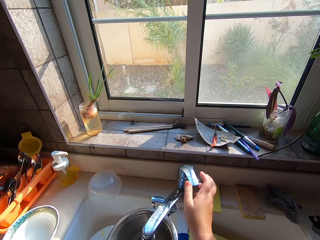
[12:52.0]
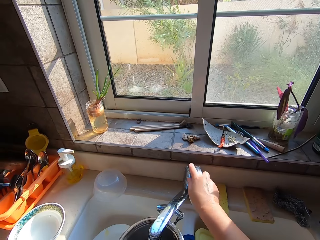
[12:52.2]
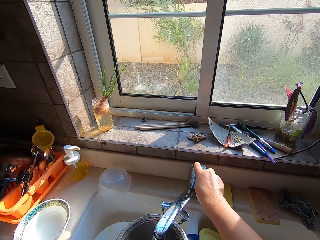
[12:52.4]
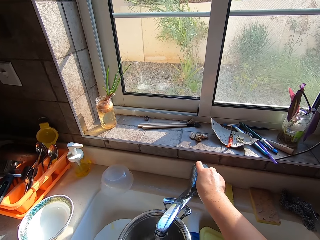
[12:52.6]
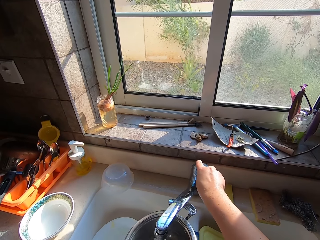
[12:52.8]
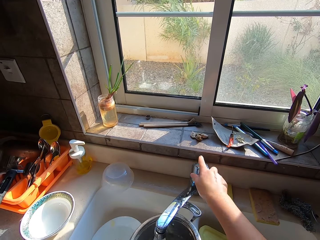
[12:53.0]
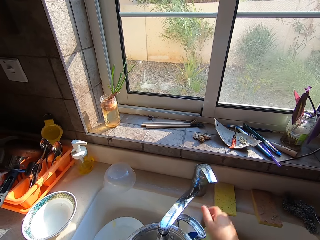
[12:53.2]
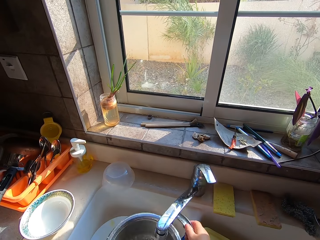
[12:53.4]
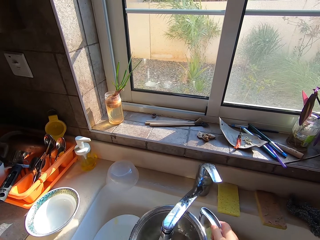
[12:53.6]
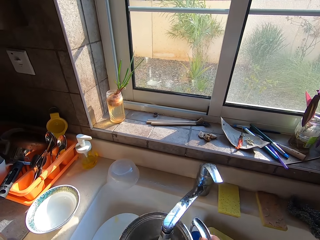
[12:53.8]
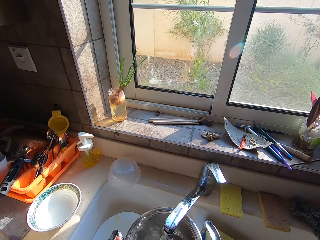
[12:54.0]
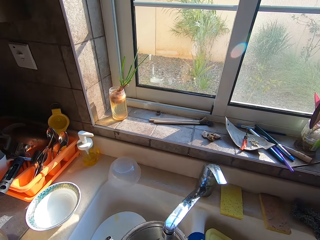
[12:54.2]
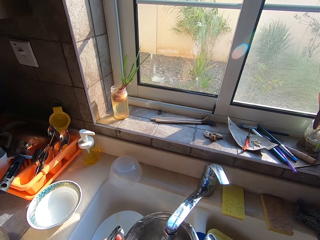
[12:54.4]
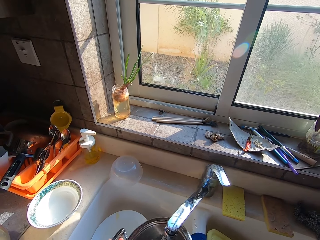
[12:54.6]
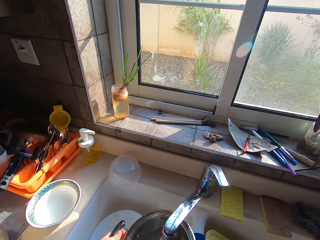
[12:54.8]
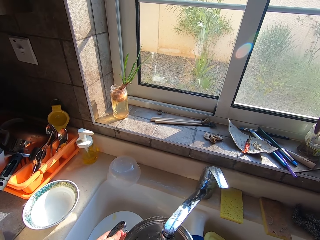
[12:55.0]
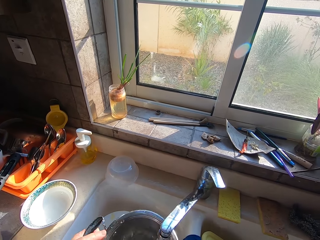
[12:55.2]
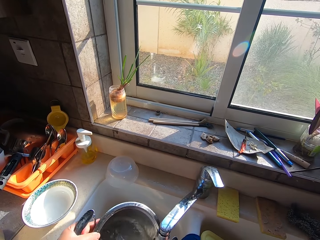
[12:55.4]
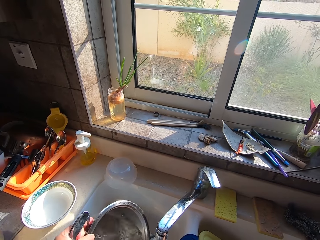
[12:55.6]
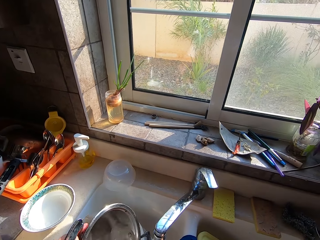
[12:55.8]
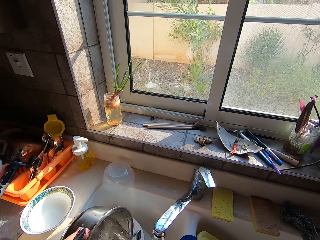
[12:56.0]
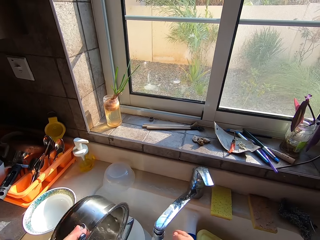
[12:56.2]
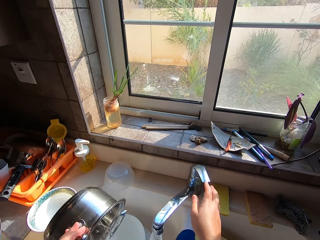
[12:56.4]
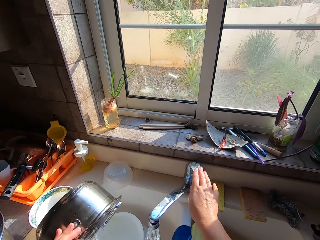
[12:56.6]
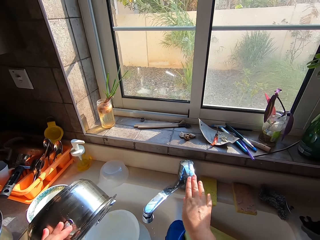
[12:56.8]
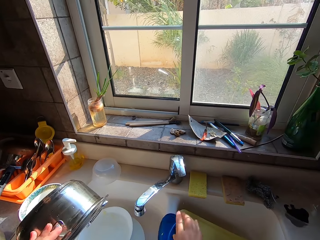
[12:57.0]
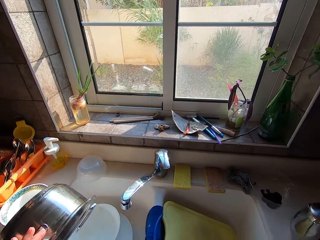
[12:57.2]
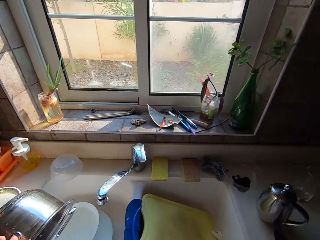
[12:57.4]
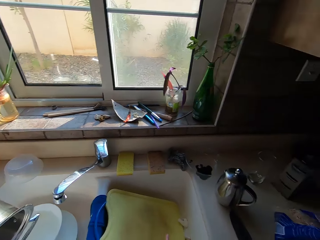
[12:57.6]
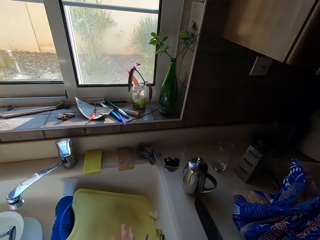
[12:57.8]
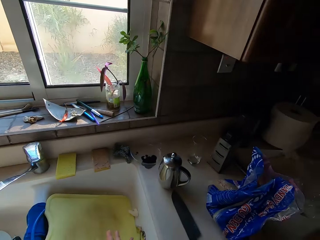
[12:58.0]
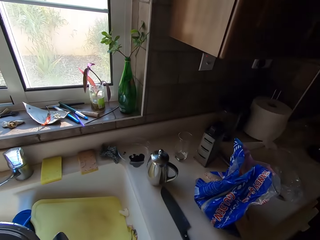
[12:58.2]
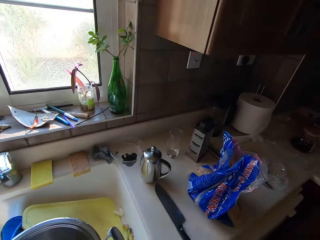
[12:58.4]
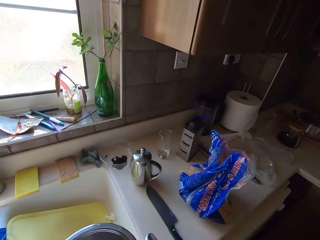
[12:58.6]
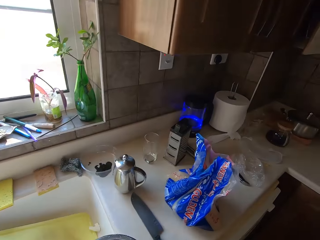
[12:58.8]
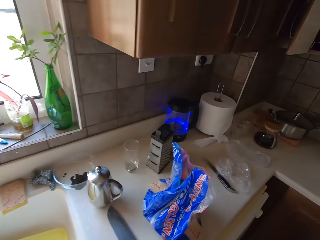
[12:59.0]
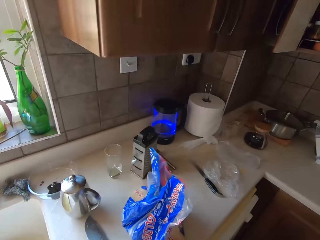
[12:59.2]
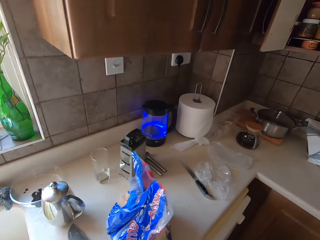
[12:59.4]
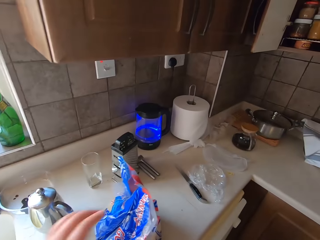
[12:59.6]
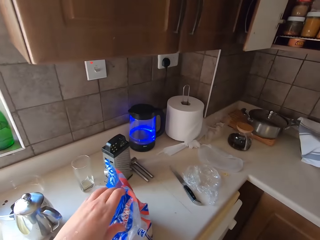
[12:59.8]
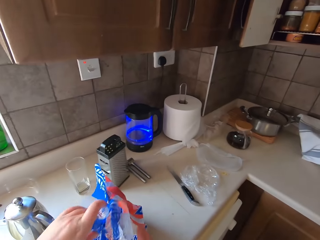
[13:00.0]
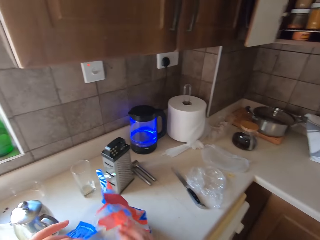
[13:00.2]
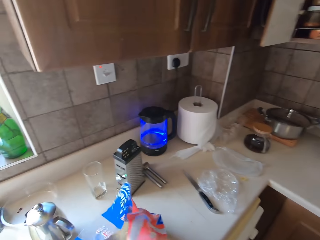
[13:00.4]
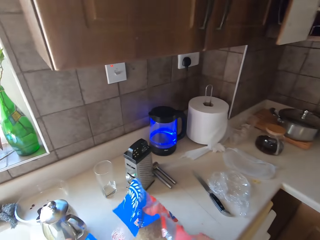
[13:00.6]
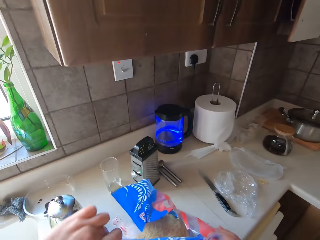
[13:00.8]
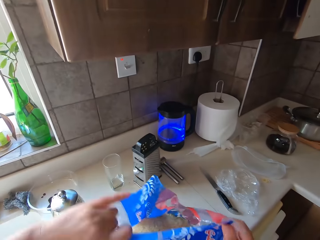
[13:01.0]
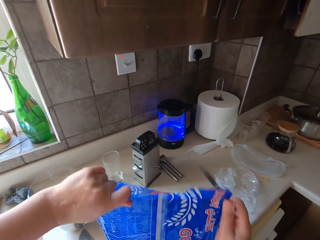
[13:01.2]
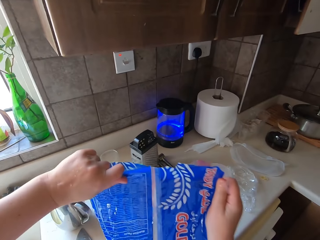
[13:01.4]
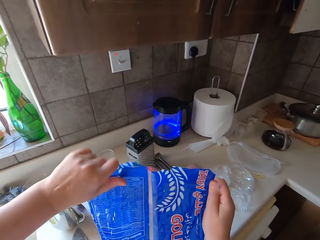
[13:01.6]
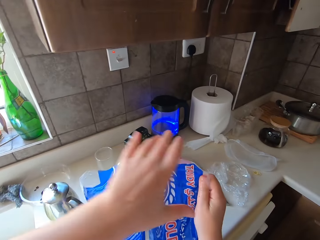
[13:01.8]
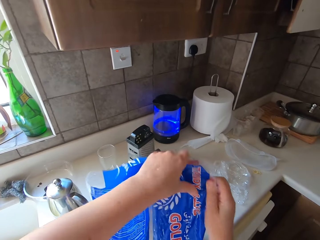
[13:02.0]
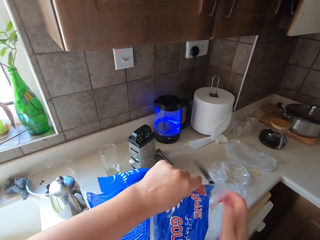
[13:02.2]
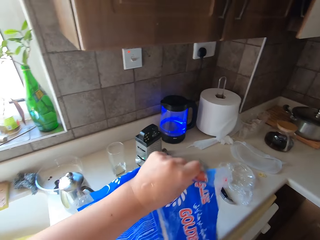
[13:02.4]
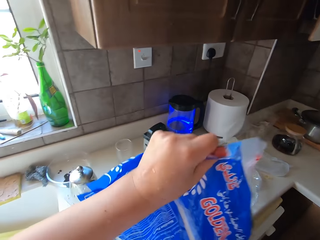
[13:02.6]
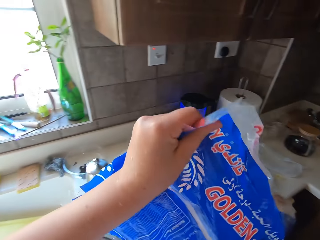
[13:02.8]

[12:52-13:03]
The camera wearer twists the tap. They shake the pot. They rinse the pan. They pour water in the sink. They close the tap. They move around the kitchen. They pick up a sachet on the counter. They speak.

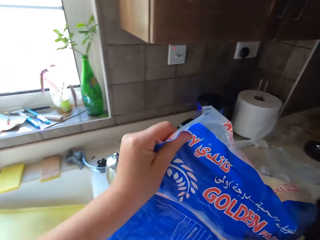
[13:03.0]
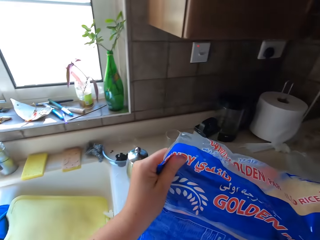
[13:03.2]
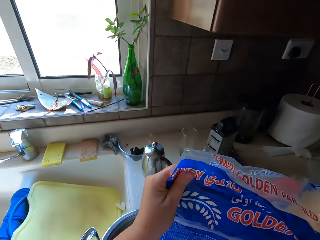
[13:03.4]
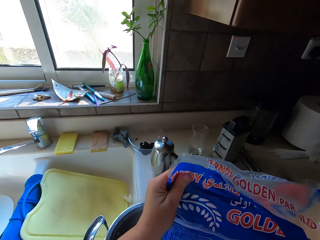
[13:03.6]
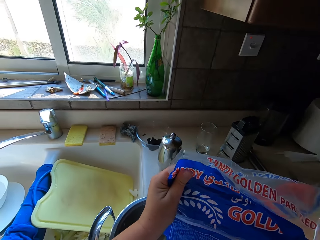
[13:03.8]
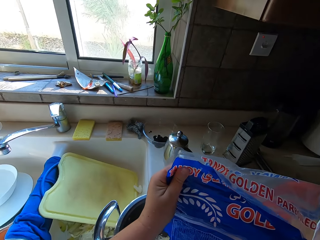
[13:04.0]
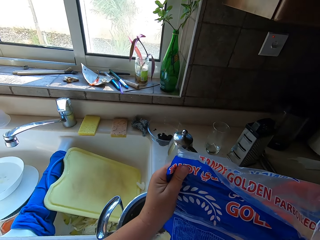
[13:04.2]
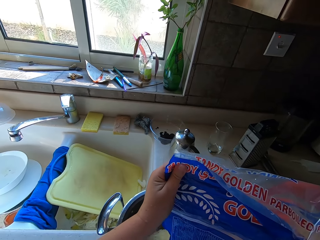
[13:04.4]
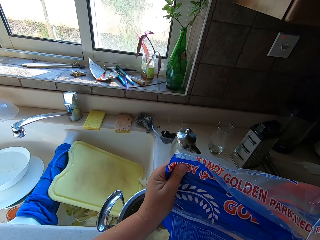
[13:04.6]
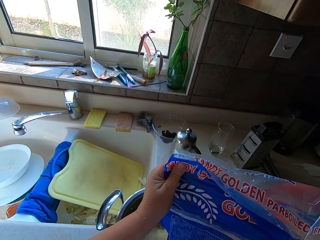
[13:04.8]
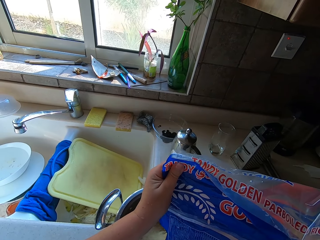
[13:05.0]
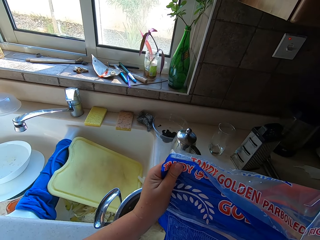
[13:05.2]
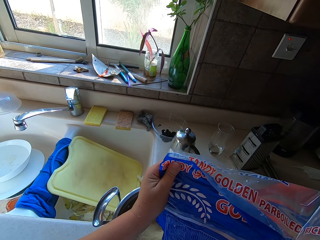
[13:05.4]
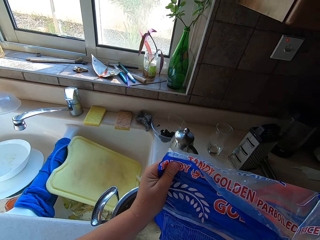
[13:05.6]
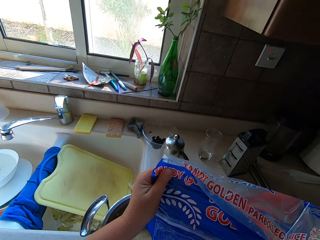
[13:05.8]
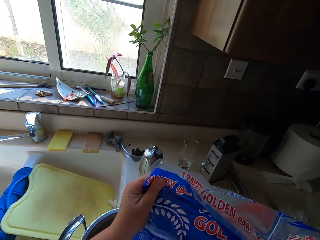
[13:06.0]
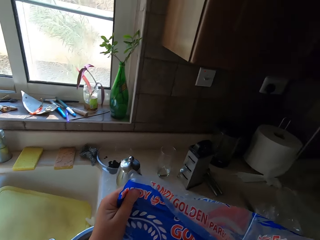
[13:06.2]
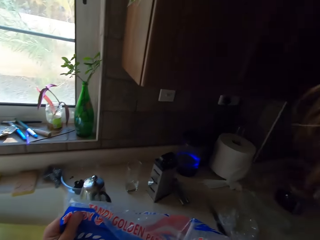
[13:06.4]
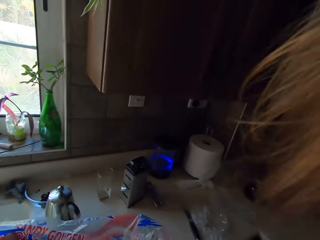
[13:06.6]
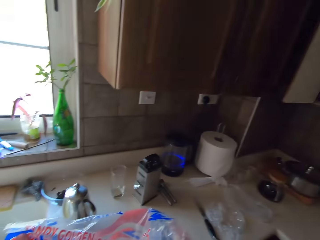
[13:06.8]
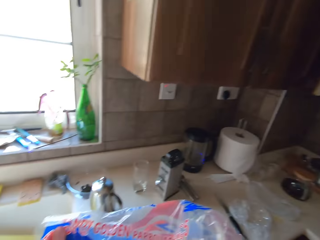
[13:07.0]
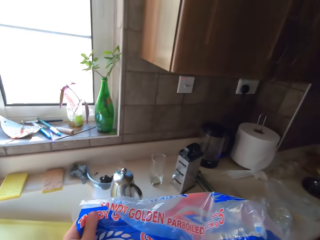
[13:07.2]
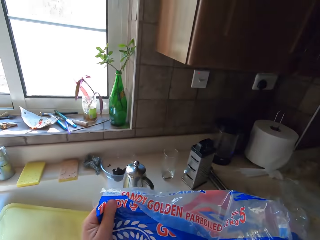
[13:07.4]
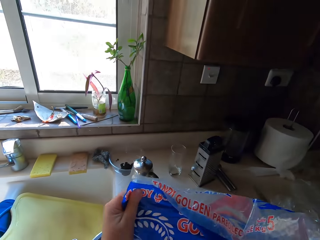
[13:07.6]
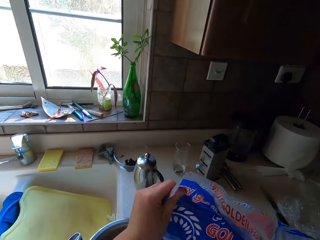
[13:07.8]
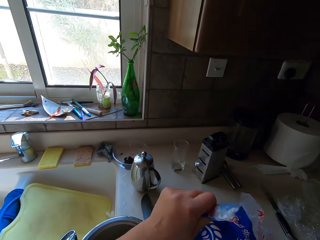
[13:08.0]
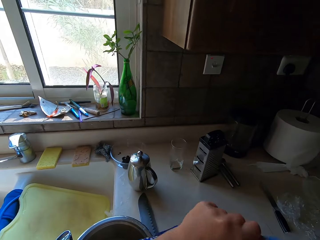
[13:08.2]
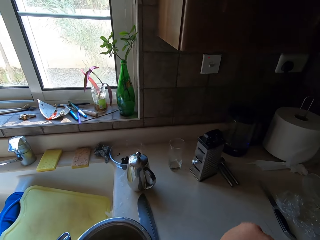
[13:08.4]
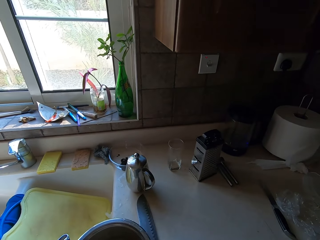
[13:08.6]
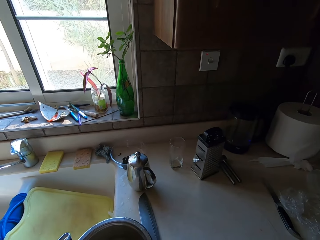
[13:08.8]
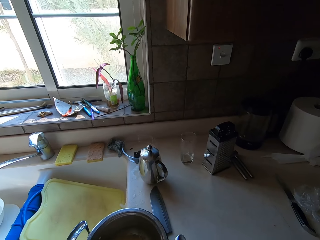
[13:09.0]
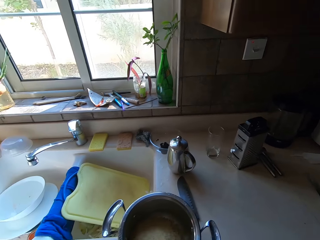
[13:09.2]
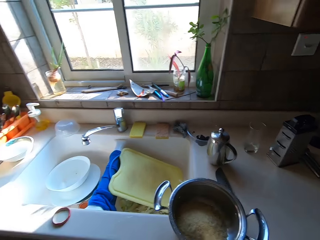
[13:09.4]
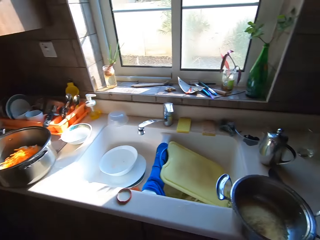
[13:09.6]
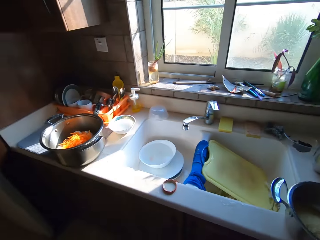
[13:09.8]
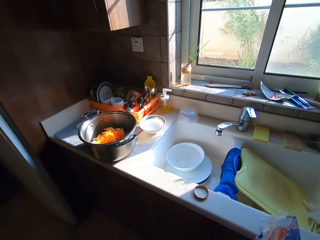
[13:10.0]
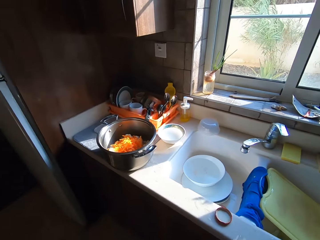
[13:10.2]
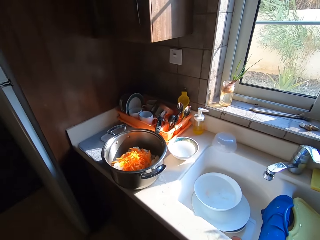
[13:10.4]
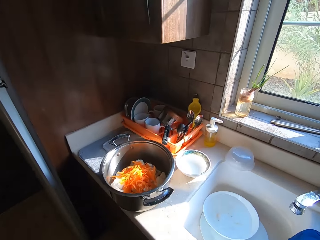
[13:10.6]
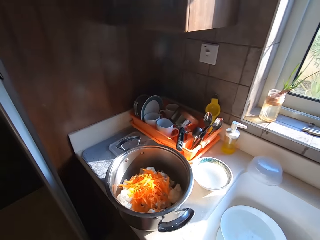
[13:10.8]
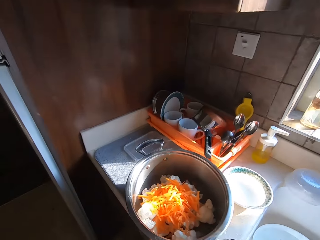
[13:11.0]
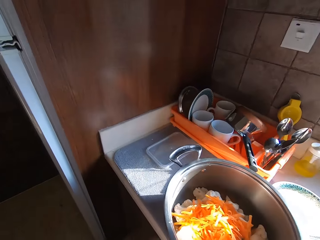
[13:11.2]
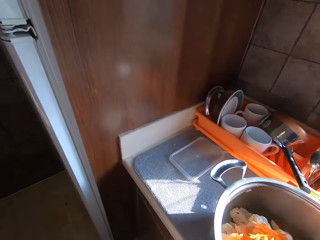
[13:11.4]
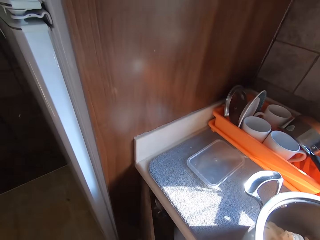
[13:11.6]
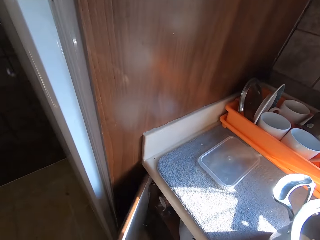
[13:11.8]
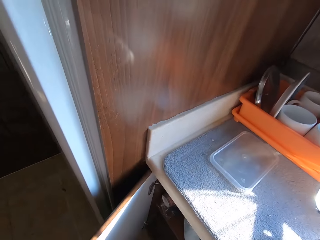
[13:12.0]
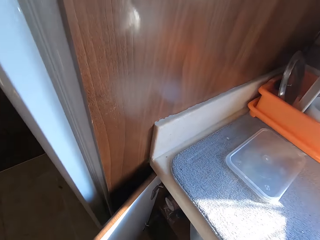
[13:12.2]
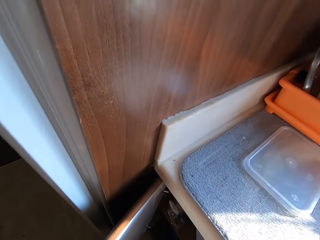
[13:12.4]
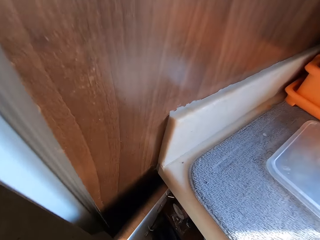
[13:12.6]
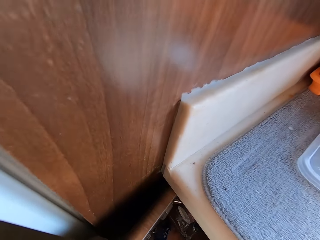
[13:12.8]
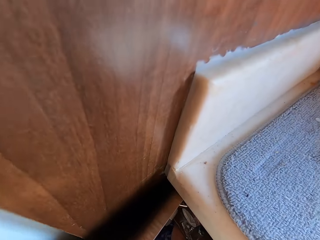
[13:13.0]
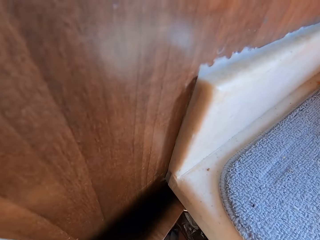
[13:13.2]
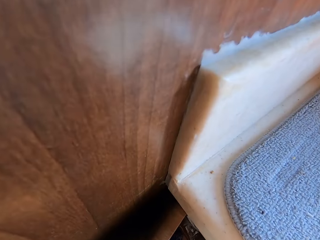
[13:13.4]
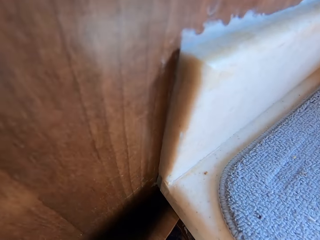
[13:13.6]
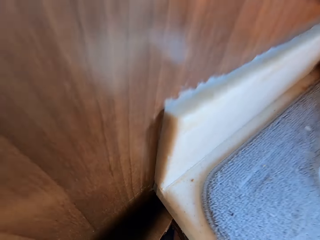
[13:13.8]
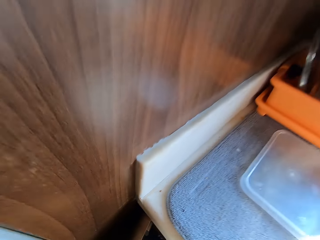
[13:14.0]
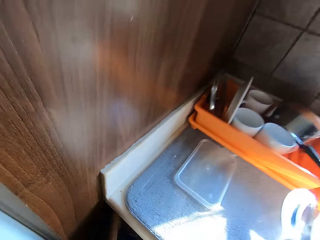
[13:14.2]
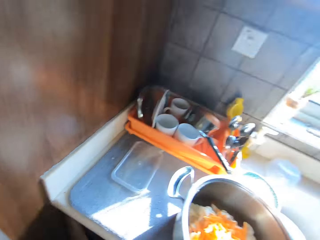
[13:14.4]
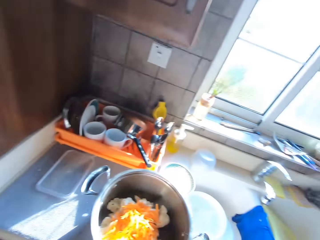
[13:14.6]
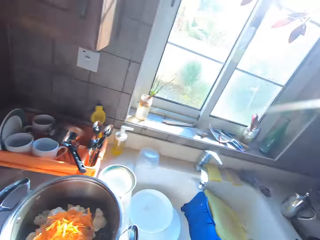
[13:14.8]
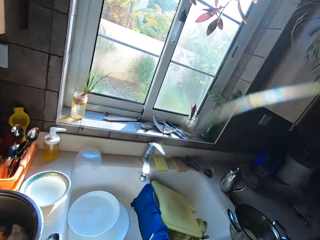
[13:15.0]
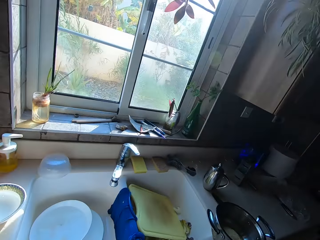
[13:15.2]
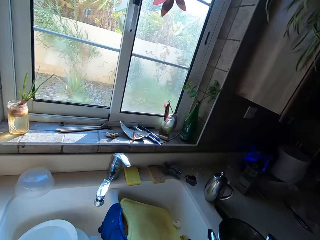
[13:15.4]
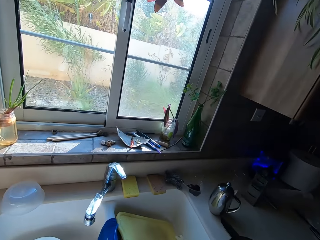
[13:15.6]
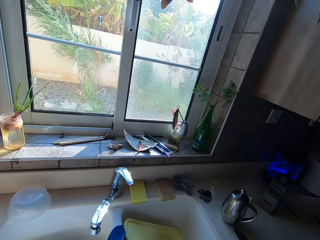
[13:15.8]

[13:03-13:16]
The camera wearer pours rice in the pot. They walk towards a sink. They open a drawer or cabinet.
